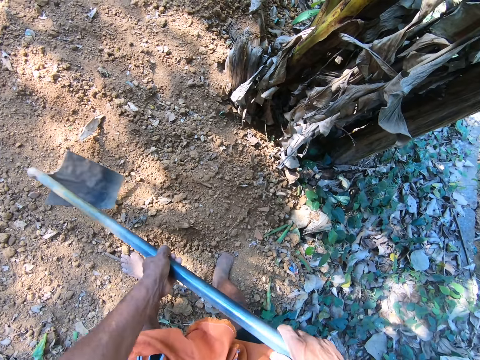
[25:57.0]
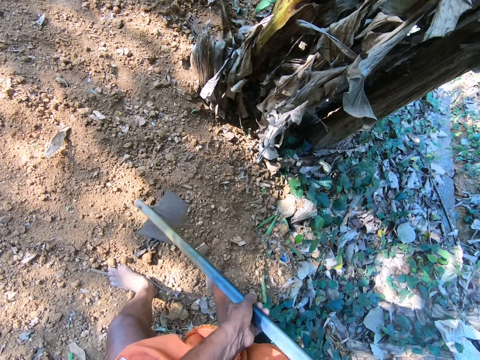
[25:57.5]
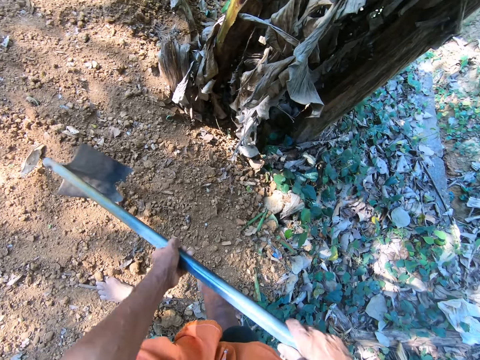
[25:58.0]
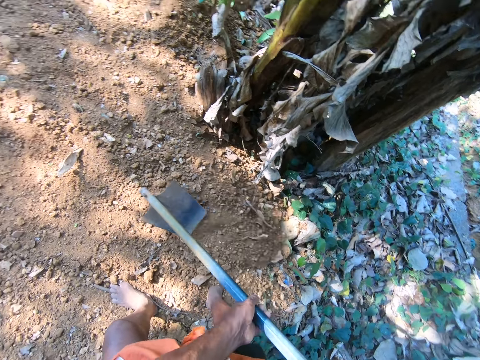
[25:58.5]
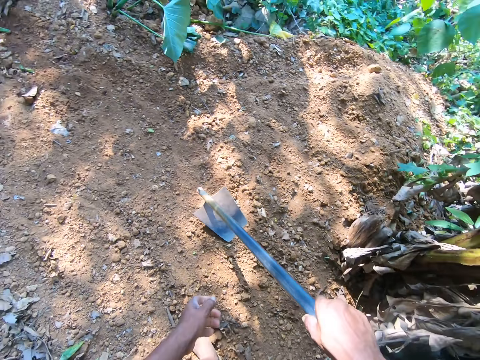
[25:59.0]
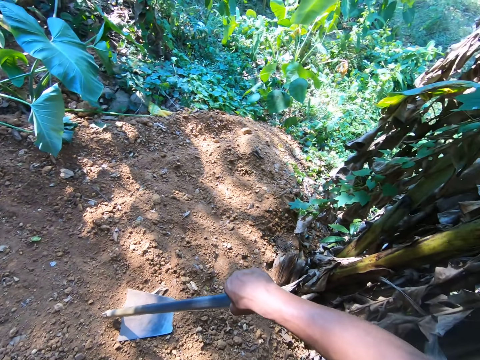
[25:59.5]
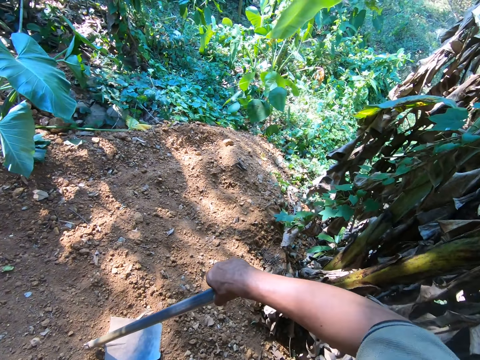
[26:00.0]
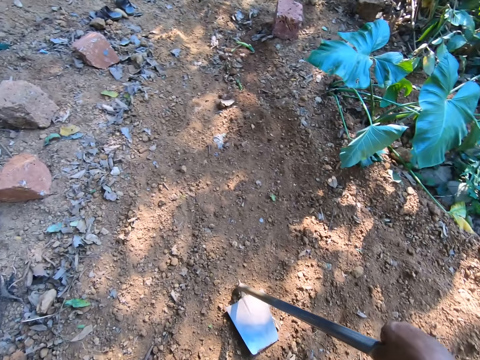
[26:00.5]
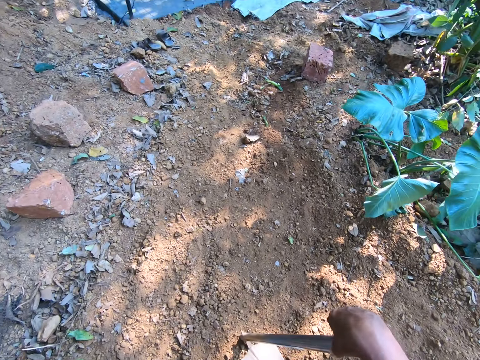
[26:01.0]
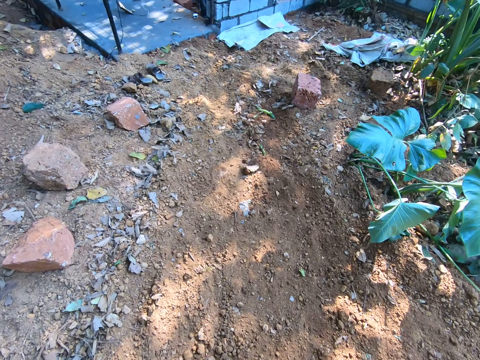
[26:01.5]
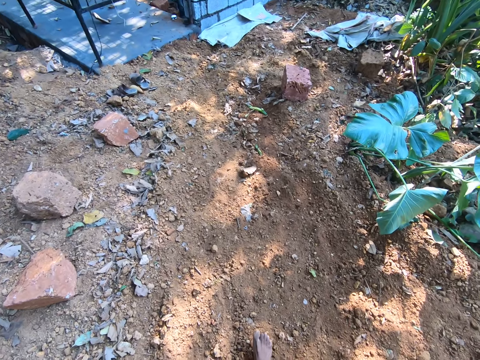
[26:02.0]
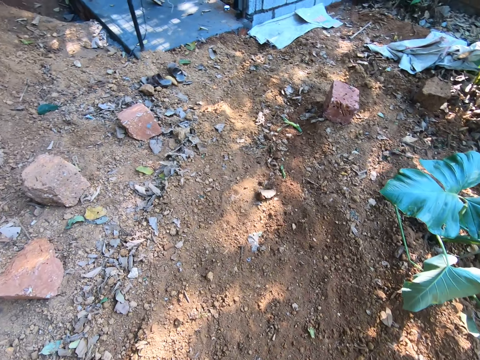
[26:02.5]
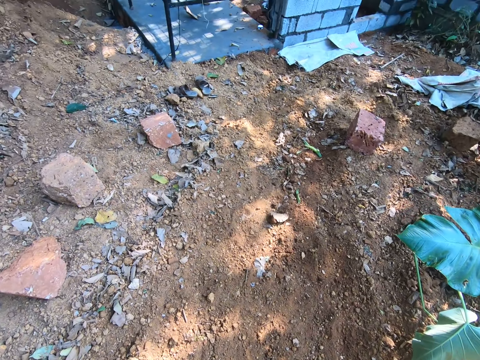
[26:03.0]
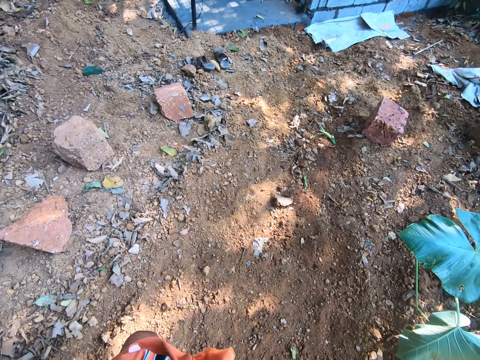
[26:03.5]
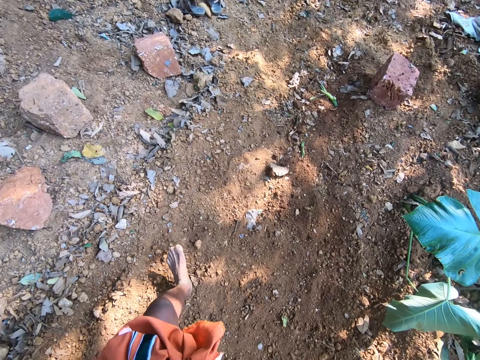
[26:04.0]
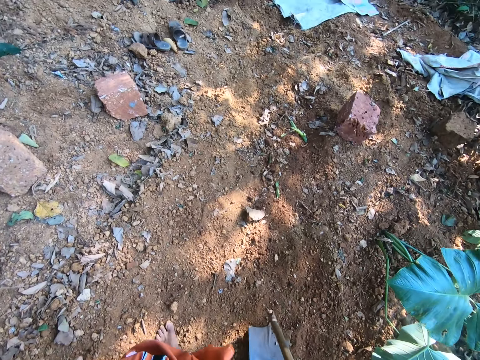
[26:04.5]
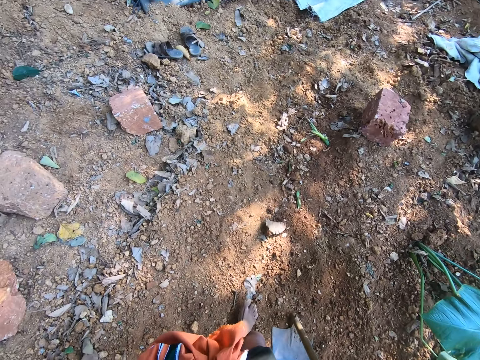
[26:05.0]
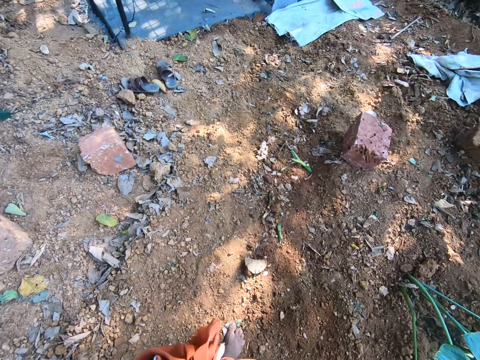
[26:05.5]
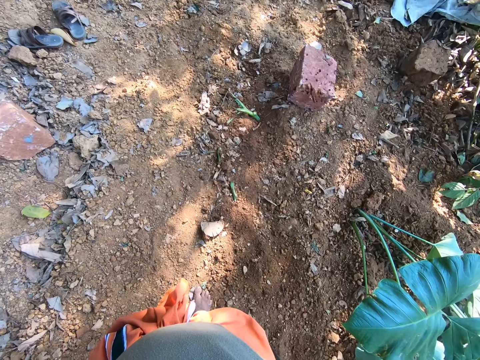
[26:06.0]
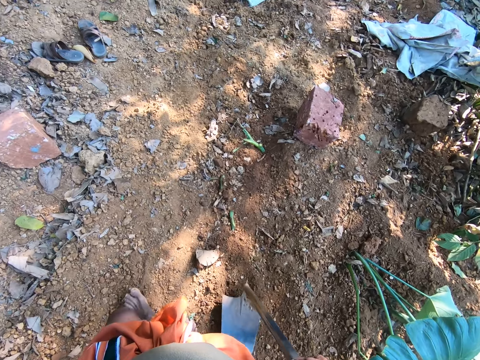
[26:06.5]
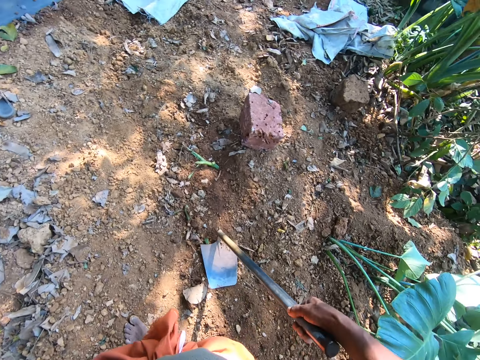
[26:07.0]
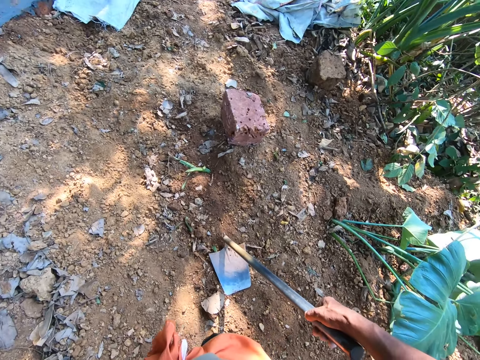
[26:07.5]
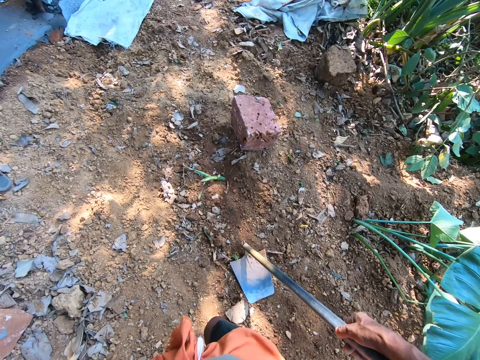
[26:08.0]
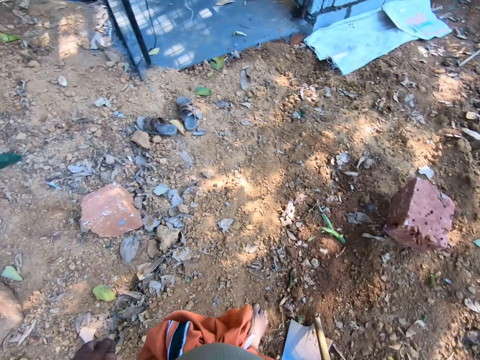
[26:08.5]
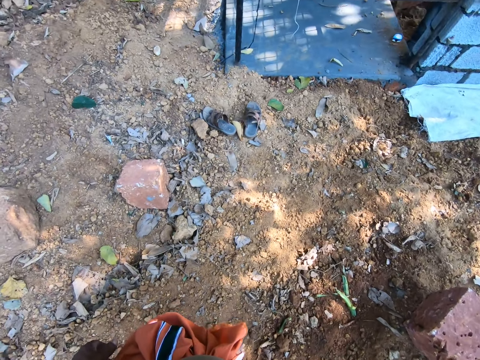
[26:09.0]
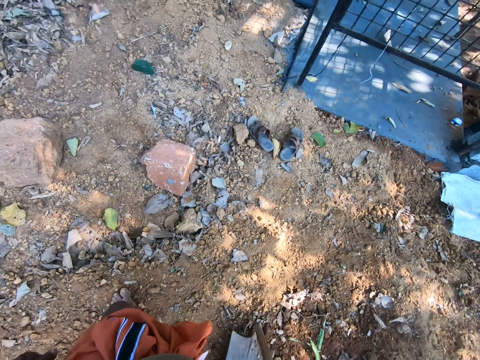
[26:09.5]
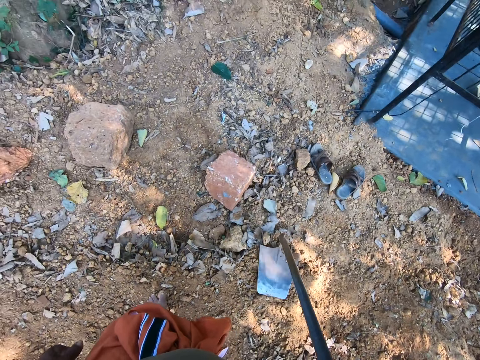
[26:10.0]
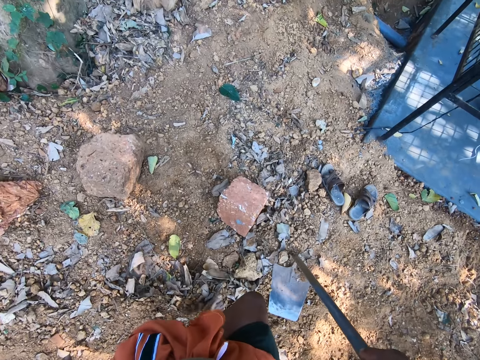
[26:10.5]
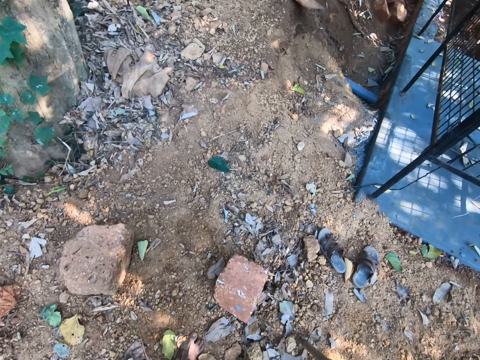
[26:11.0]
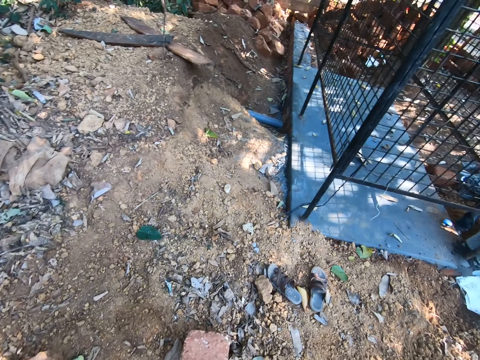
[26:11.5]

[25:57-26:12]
The camera wearer places the hoe on the ground with his right hand. He moves around.

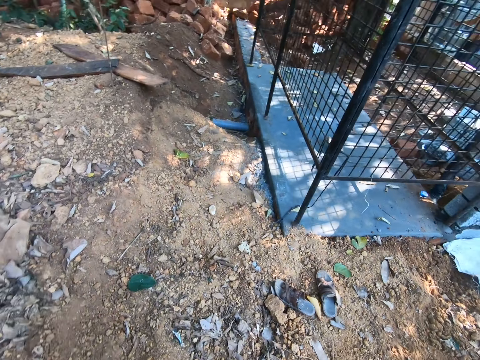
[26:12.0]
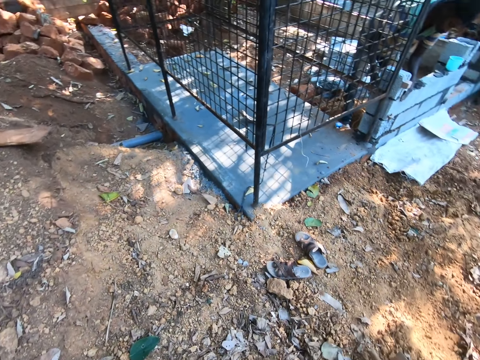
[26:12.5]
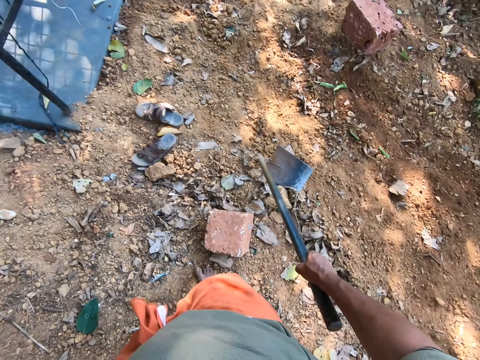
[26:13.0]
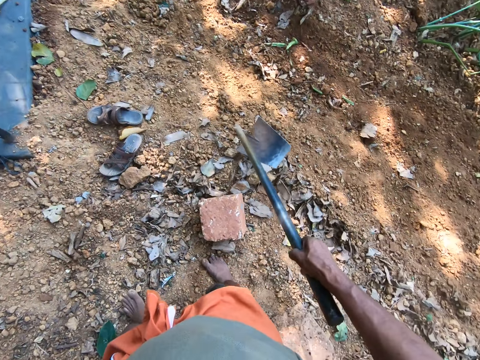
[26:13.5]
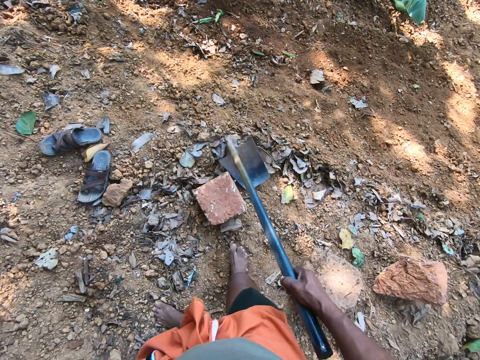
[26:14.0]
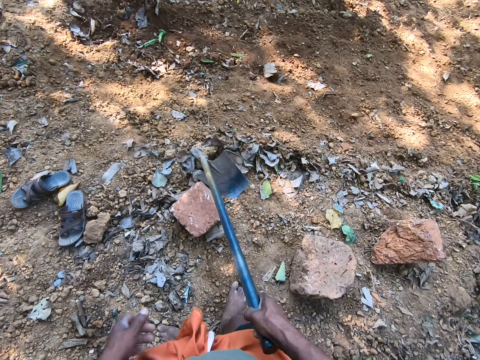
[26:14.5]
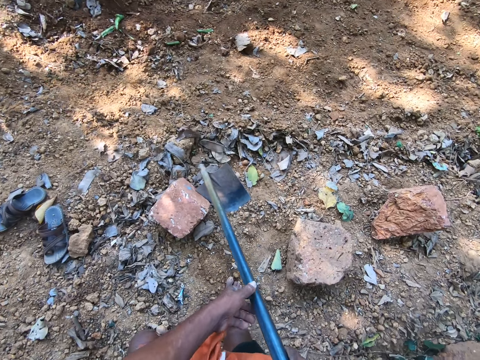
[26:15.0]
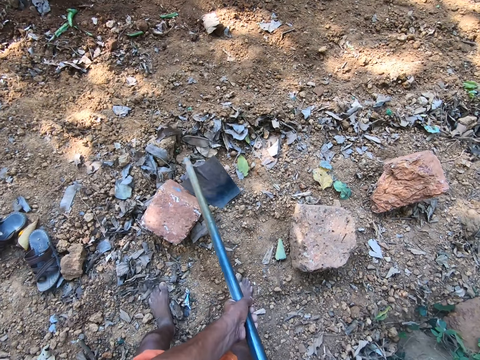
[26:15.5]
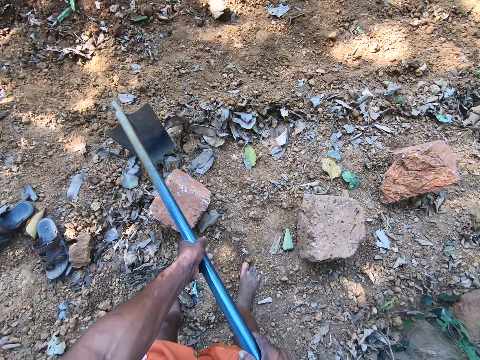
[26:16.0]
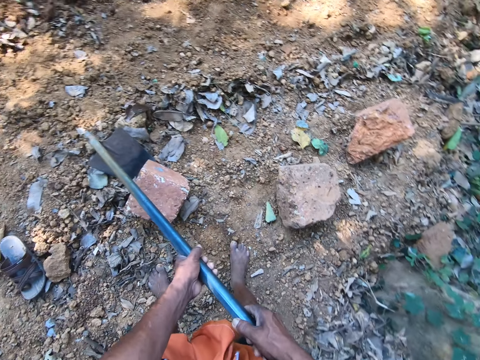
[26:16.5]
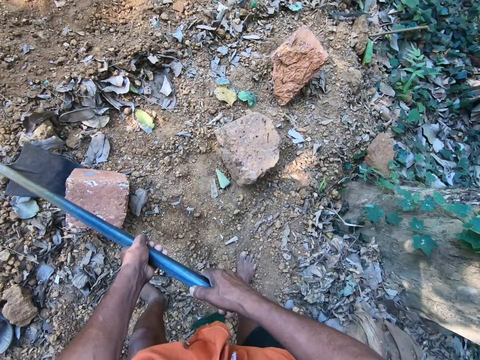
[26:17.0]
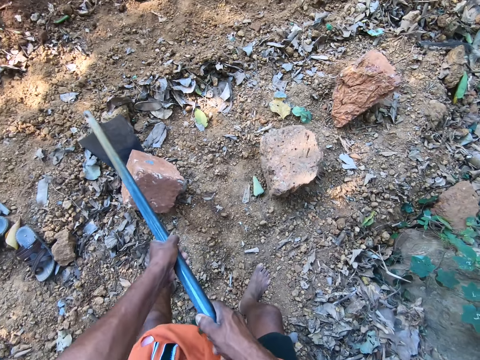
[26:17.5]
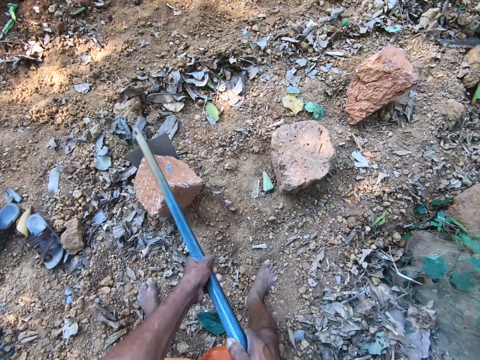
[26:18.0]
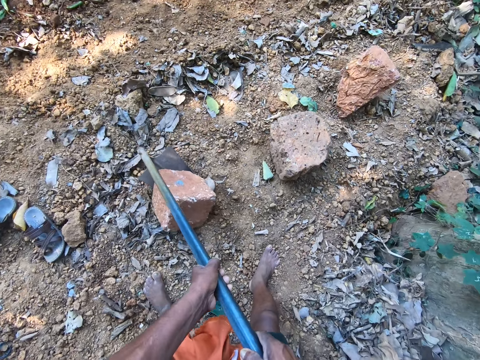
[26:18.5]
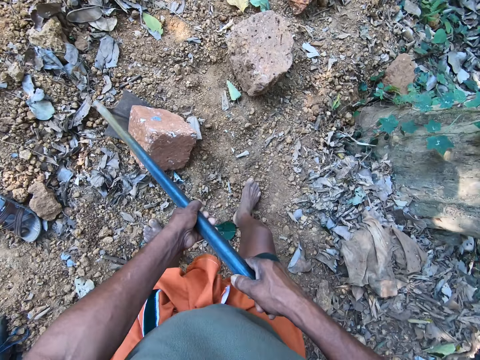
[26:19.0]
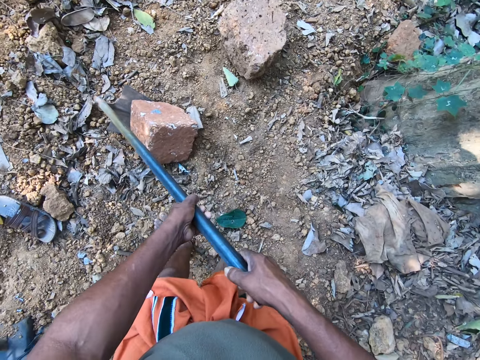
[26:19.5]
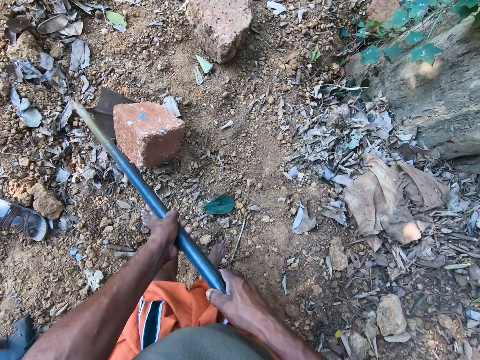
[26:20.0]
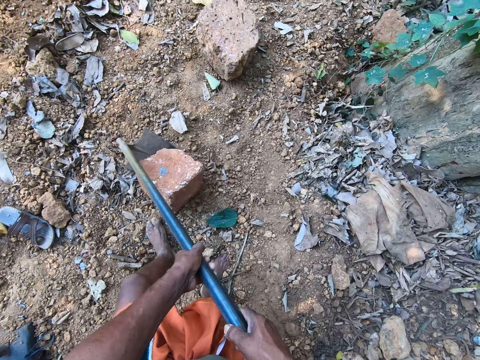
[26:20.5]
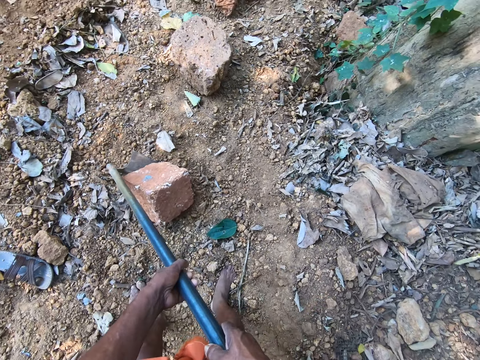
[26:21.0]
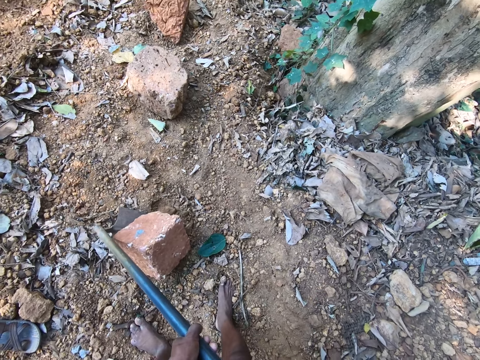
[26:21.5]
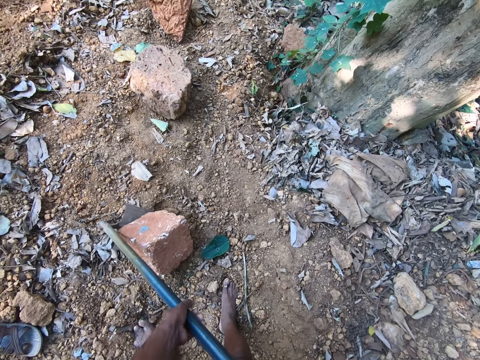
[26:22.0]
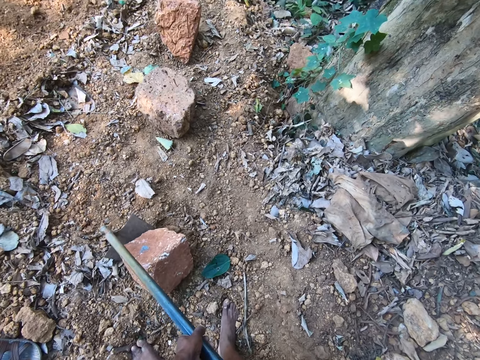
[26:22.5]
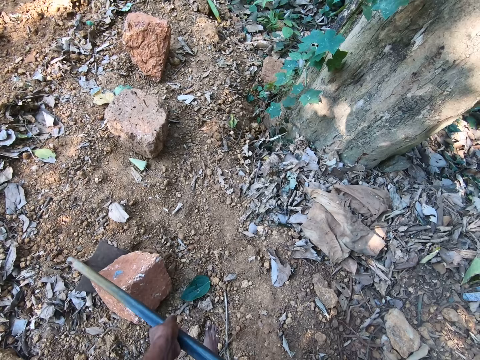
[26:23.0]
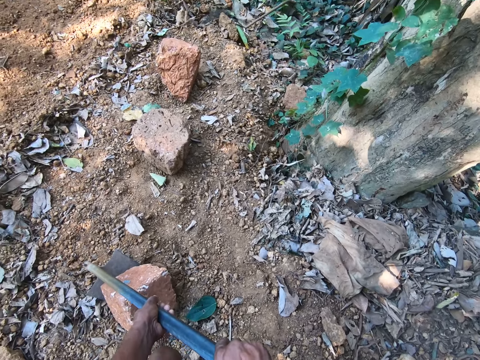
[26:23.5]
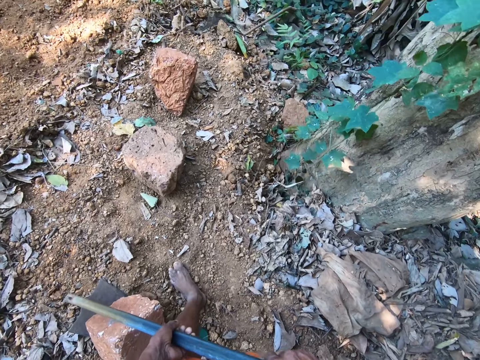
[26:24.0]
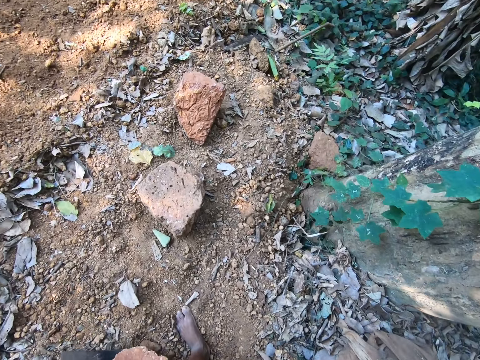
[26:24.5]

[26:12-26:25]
The camera wearer holds the hoe with both hands. He moves a brick on the ground with the hoe in both hands.
